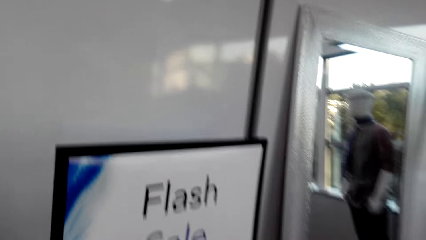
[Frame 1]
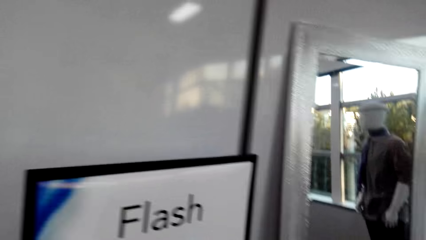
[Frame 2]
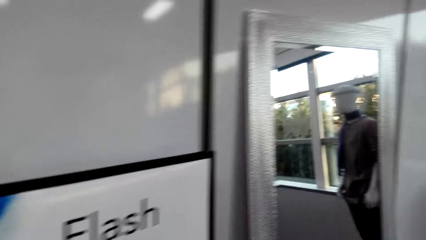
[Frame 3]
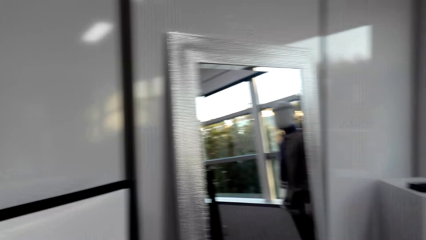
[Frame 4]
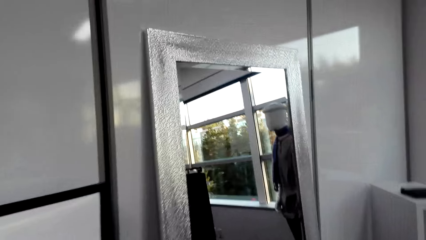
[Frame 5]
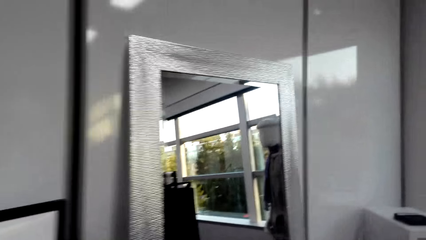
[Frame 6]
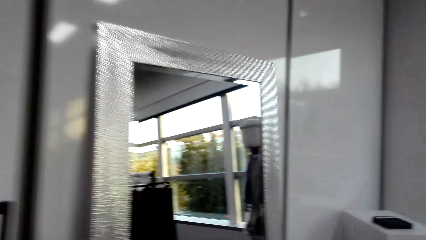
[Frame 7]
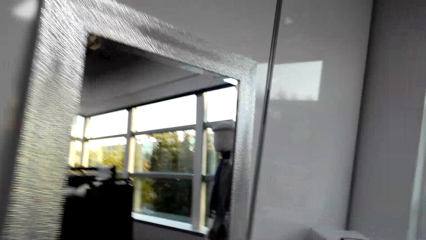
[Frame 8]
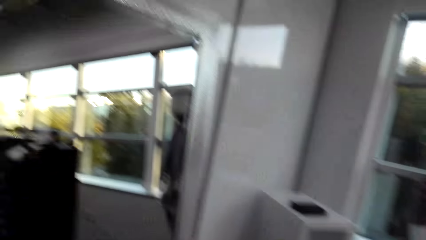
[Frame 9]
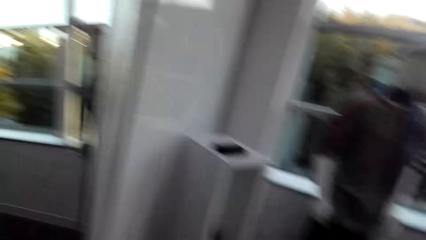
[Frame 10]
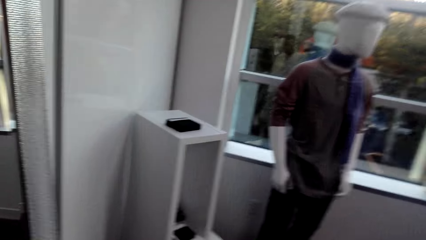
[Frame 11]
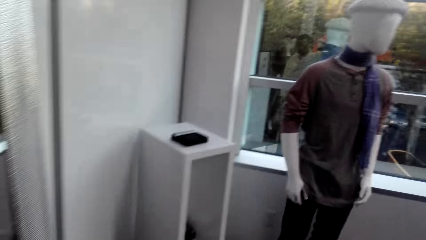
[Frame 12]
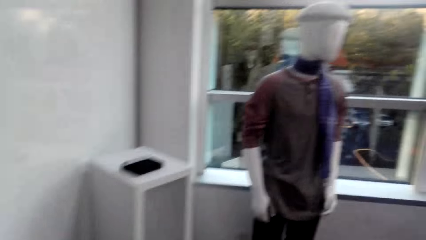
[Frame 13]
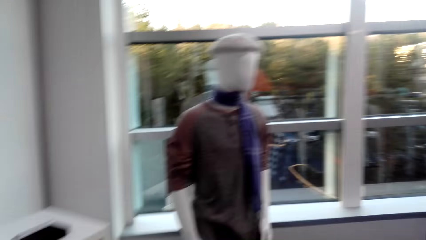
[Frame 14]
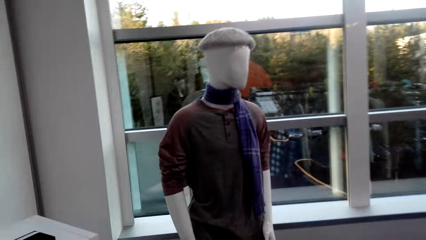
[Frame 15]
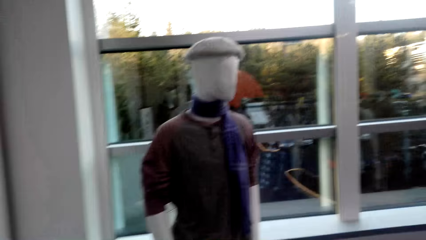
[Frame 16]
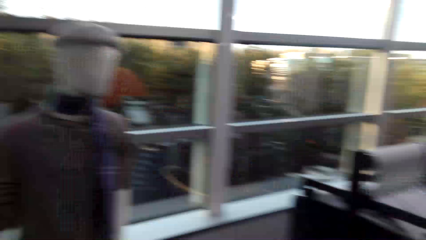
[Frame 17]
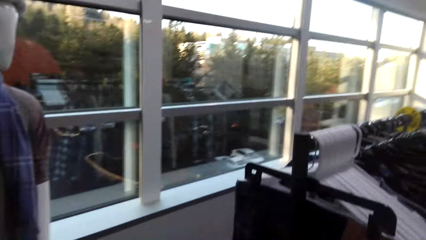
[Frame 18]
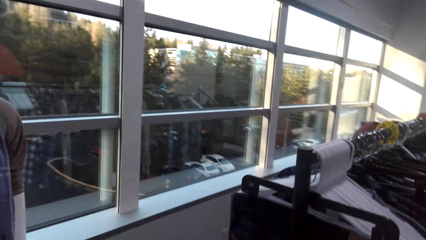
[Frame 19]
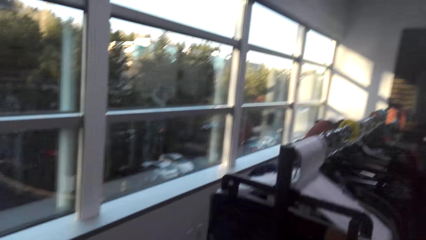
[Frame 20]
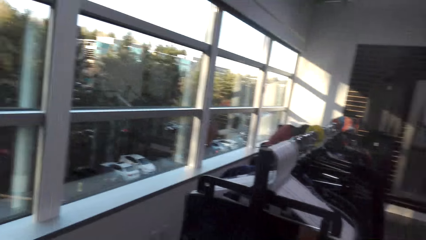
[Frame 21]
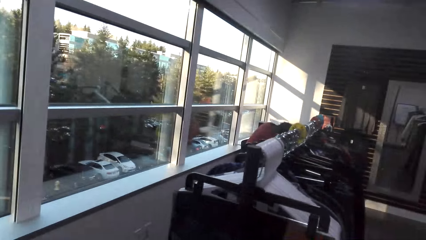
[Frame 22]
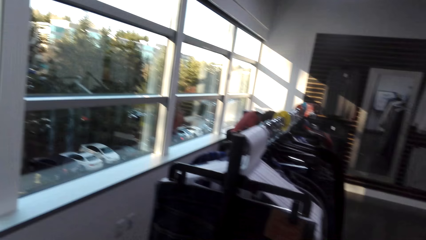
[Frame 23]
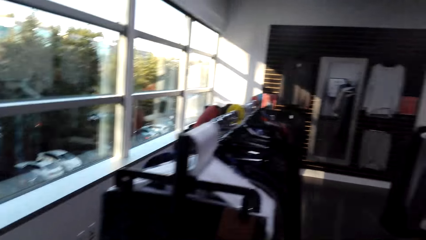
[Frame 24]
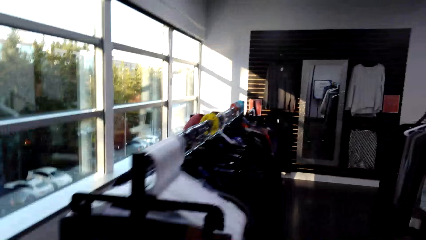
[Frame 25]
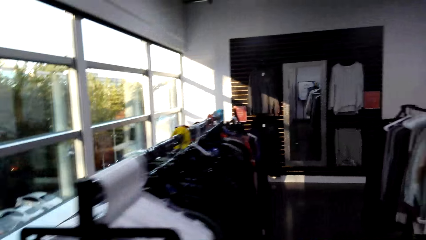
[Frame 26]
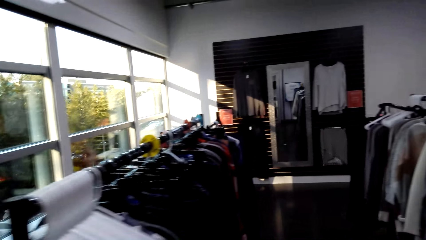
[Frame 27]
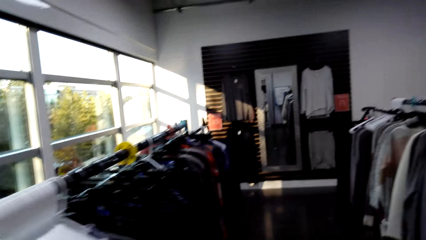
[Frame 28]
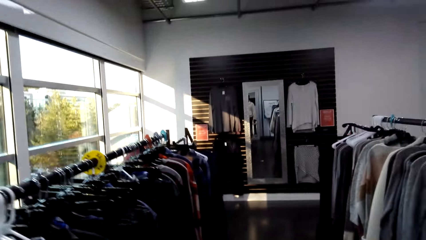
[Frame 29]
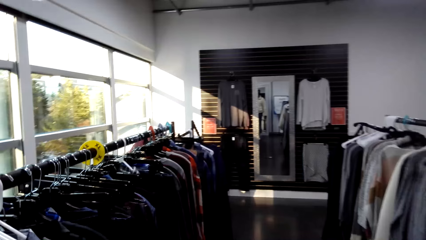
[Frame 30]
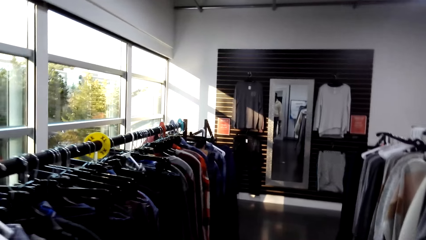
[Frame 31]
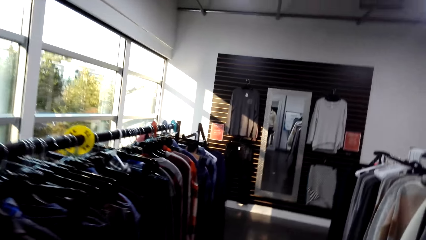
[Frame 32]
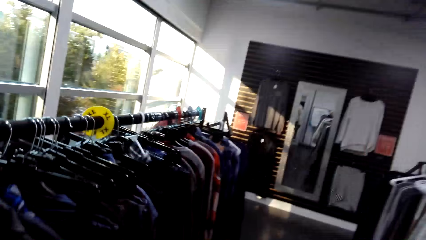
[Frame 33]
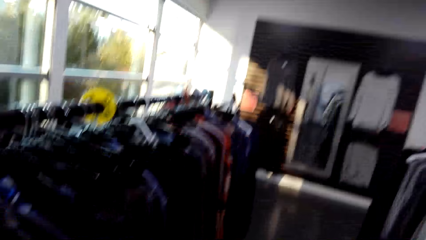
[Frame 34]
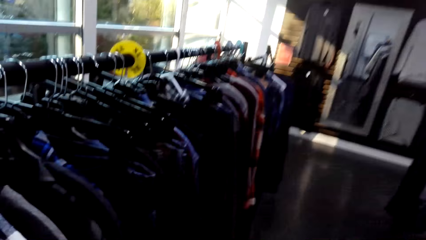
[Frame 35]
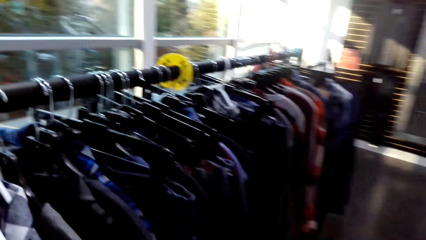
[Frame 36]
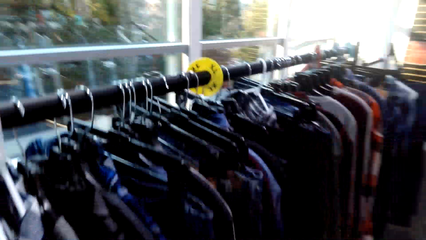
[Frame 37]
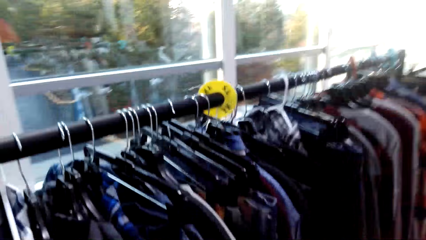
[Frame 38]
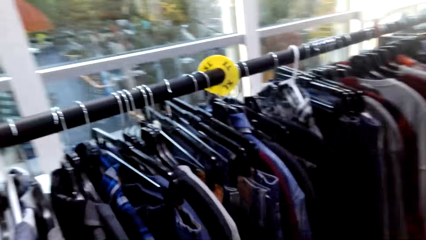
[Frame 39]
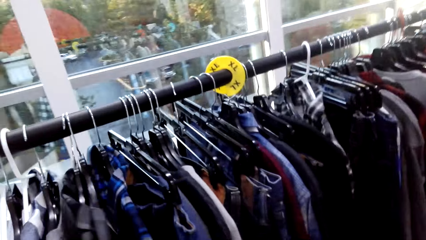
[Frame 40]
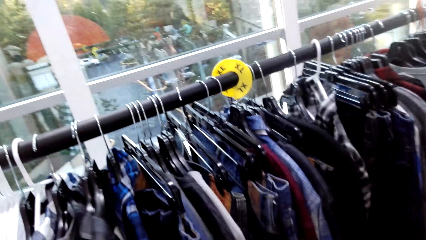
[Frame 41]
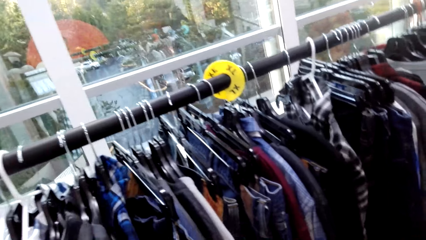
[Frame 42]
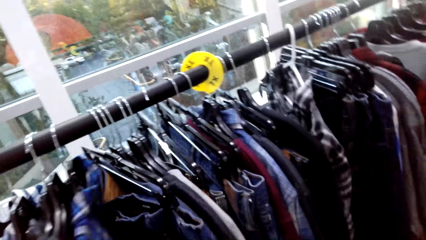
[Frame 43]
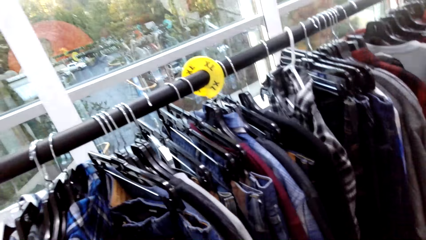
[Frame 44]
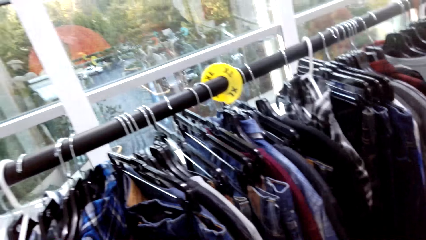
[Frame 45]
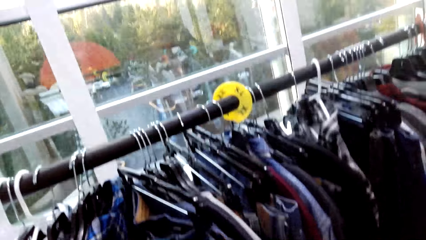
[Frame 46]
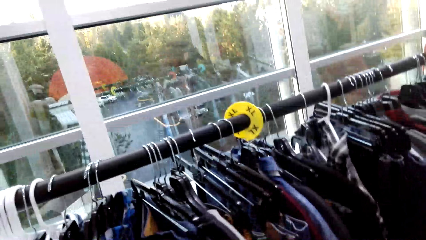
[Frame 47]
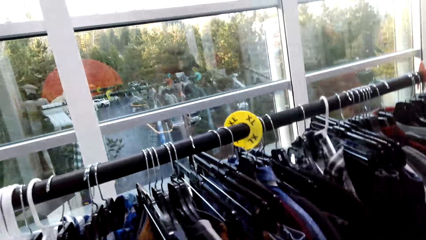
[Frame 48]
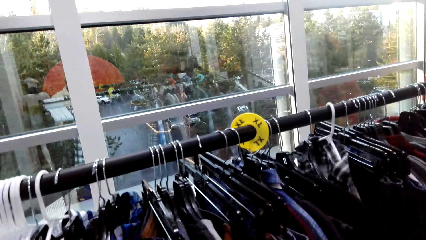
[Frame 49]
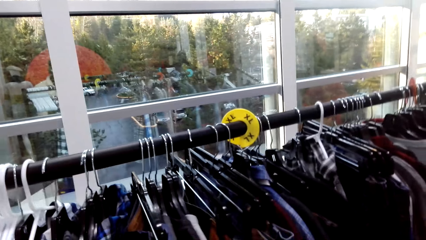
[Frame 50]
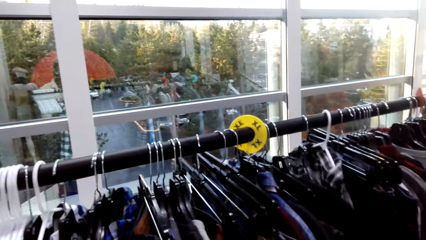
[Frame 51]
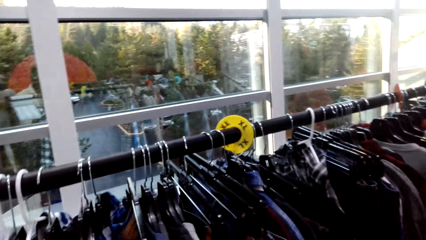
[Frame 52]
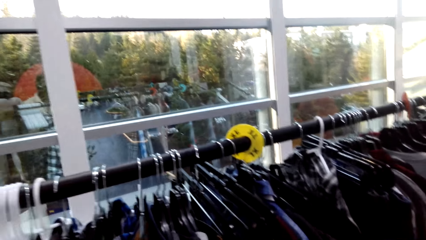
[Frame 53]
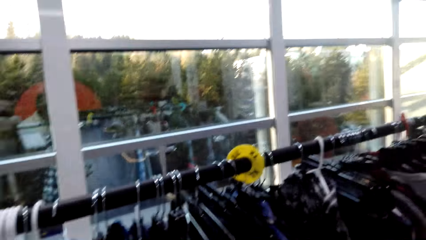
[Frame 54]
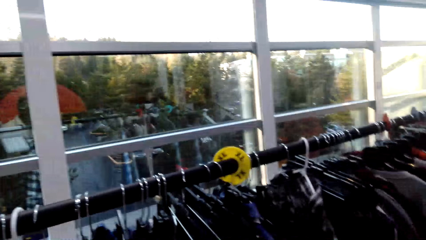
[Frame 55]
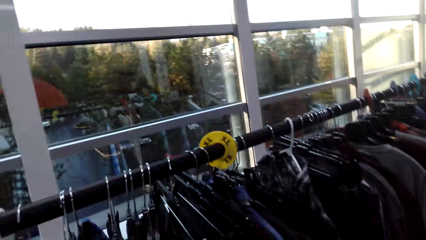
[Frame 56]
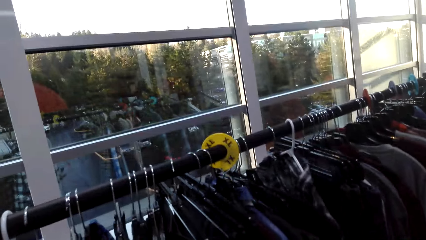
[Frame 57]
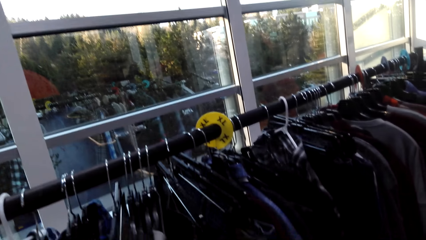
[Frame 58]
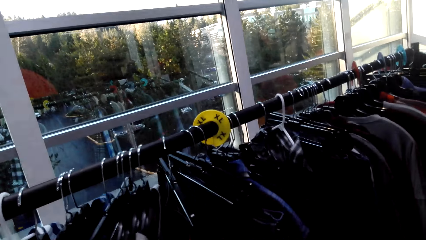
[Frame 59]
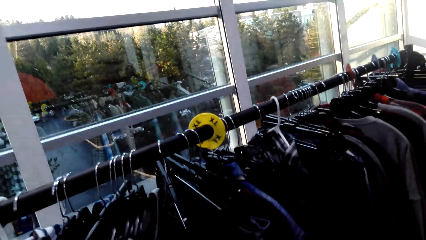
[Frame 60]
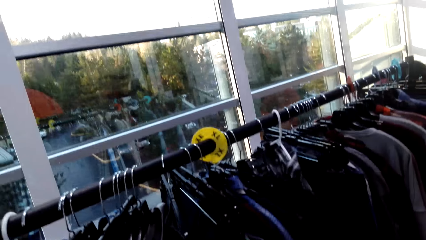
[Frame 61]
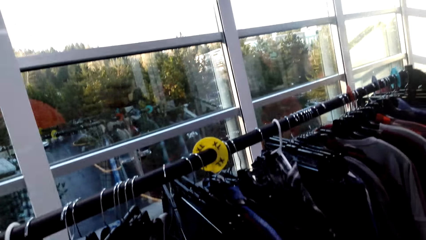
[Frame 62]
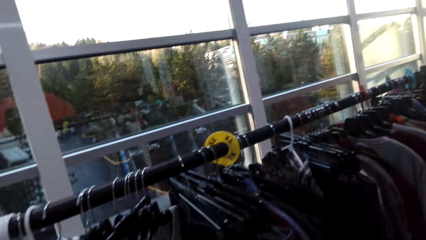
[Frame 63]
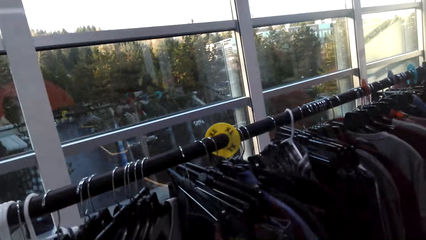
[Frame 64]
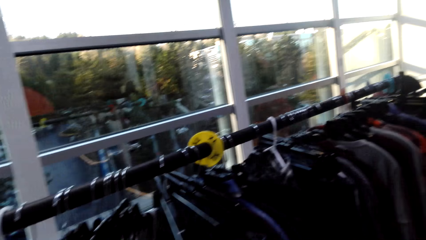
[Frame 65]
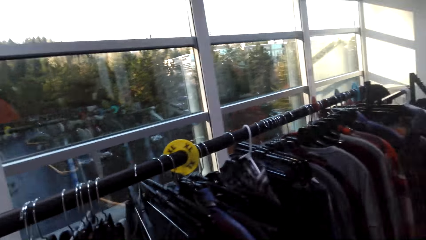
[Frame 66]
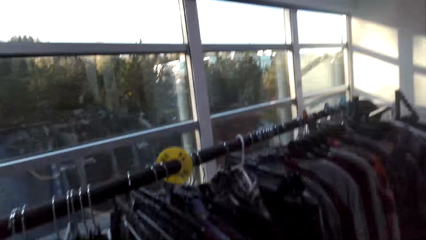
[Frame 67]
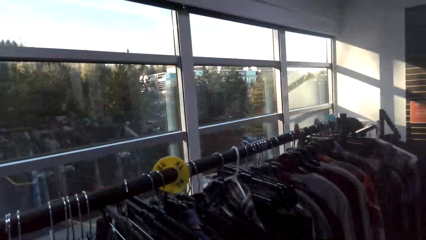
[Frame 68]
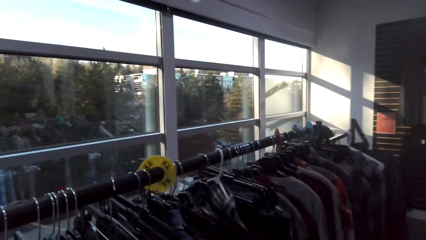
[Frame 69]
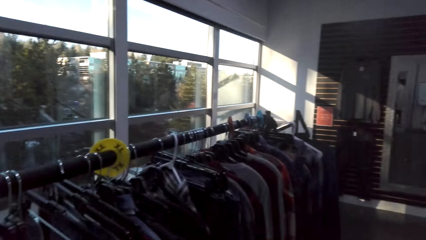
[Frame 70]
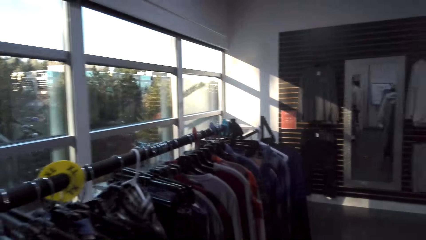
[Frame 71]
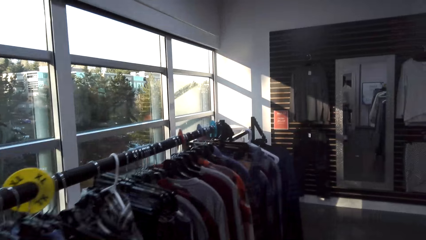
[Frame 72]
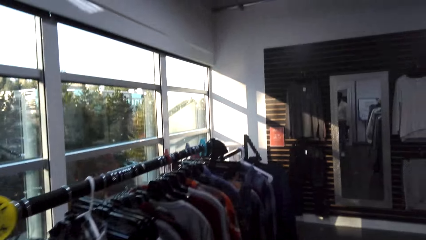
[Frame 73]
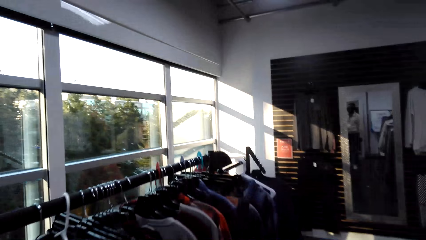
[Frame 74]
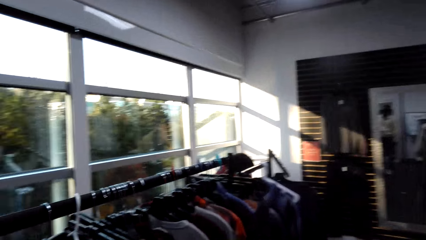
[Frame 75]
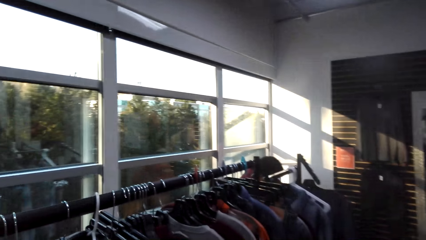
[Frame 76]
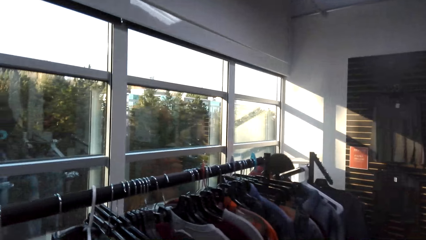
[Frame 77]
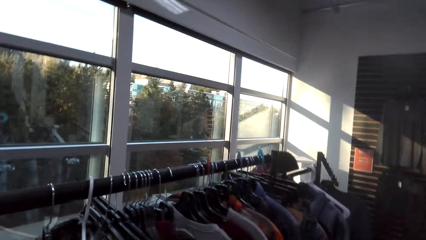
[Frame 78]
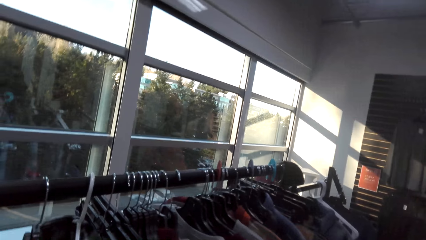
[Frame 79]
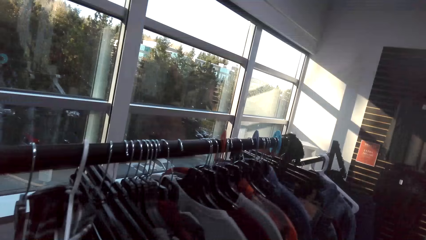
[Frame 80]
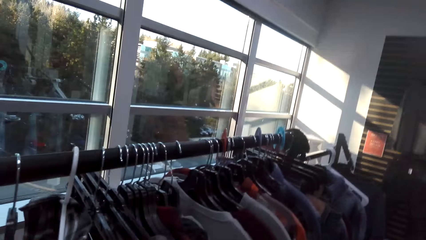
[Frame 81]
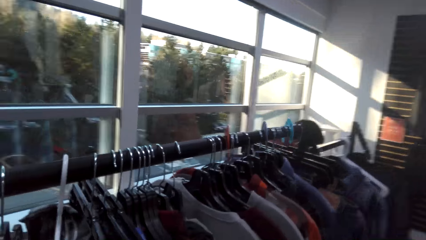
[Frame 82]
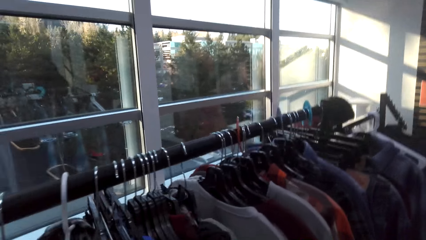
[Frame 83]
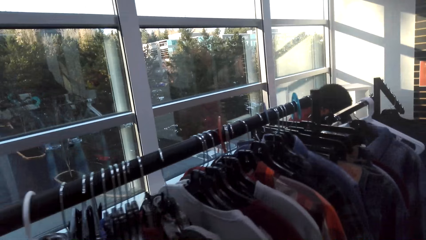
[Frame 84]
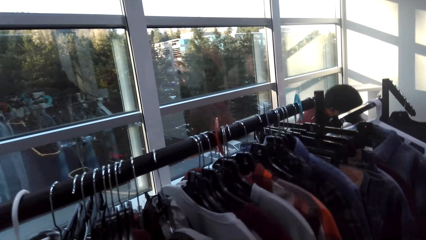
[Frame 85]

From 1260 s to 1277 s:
The camera wearer turns around. They walk in the boutique. They turn around. They walk in the boutique. They look at the clothes. They move a shirt on the clothing rail. They look around.
